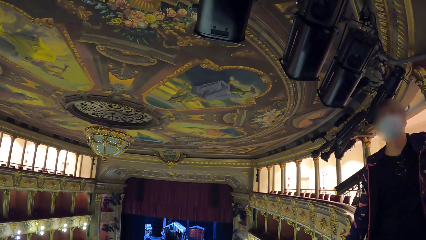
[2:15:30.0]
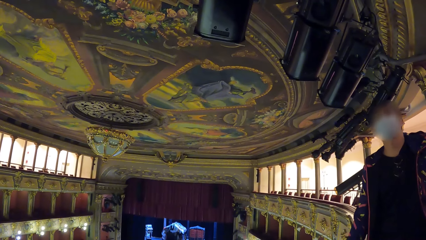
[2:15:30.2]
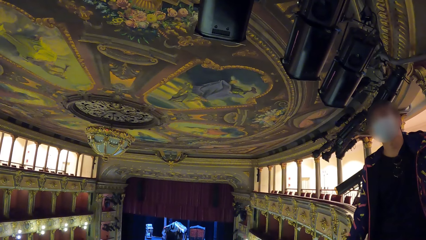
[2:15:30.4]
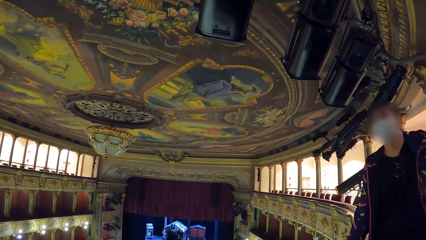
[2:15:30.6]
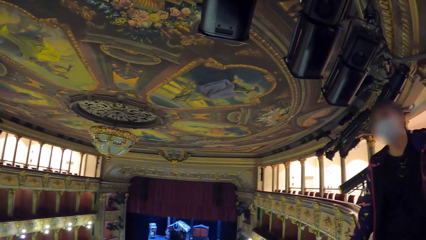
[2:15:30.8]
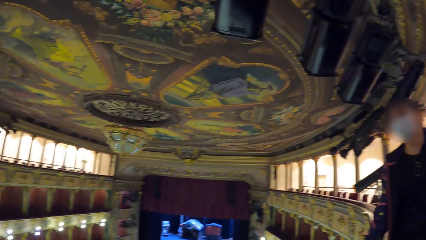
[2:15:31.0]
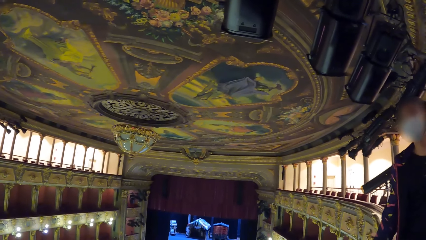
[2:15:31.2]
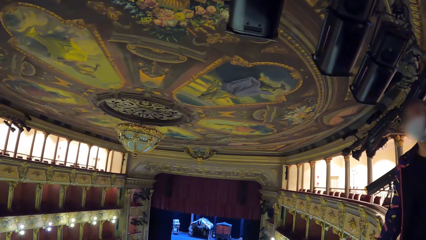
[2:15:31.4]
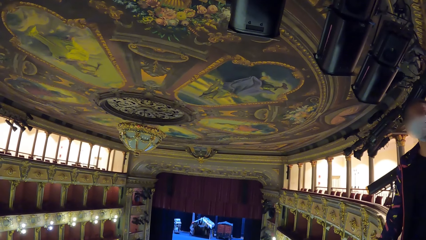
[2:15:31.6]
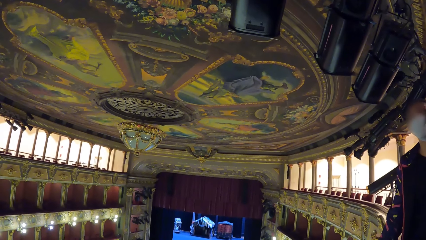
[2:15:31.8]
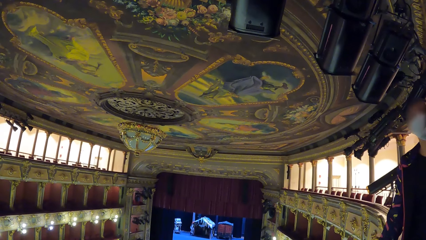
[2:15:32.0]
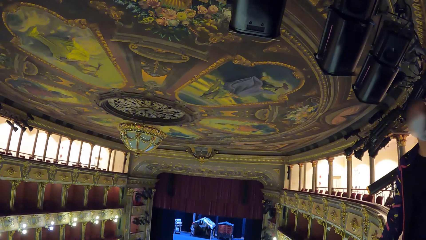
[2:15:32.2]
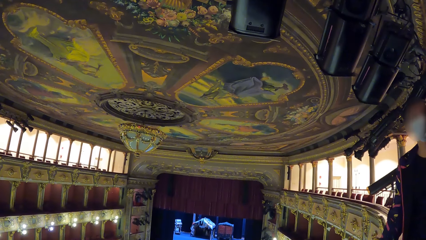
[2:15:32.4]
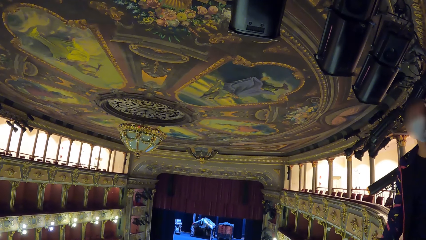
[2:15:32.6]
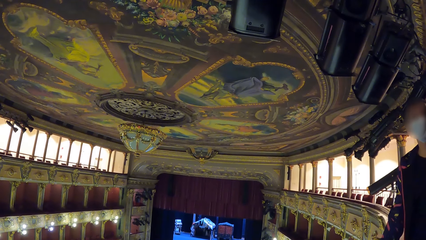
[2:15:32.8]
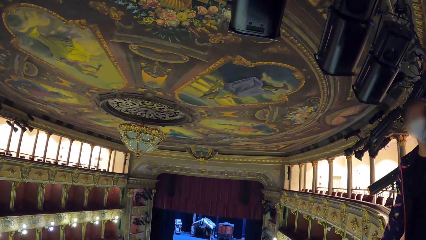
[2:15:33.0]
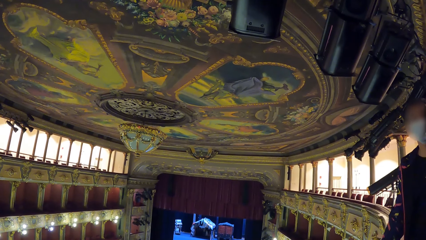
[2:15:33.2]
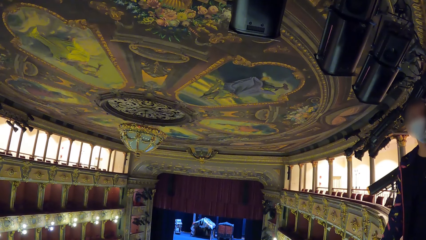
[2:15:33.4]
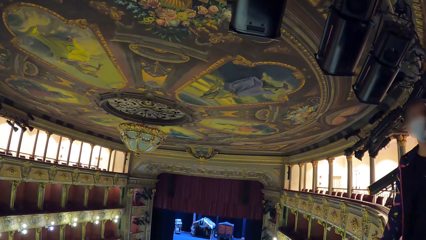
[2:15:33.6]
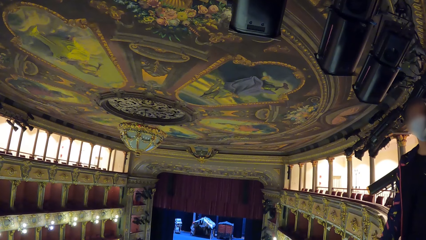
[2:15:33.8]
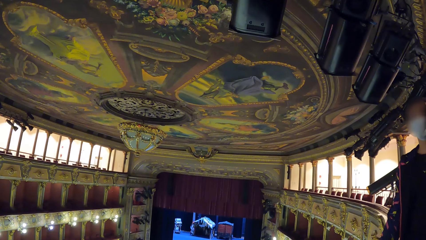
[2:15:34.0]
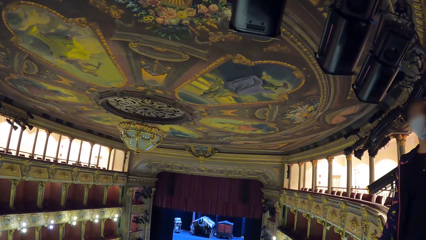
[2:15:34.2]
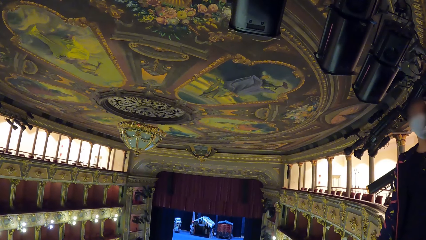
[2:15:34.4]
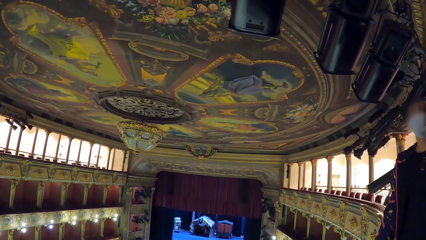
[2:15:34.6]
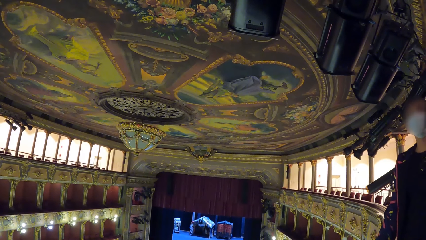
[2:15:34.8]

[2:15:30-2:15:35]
A man talks to the camera wearer.

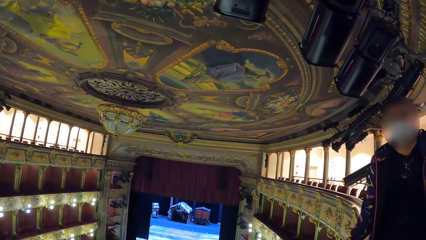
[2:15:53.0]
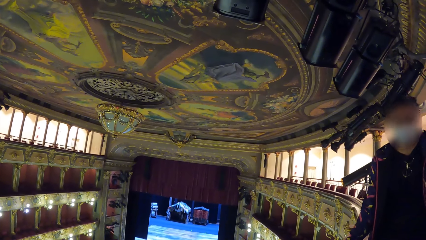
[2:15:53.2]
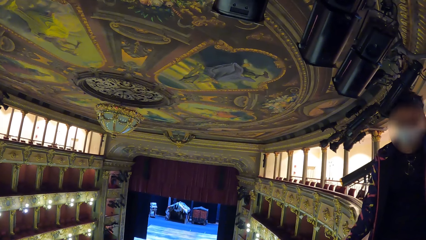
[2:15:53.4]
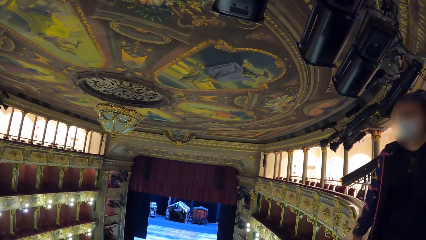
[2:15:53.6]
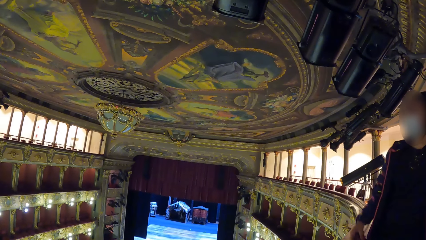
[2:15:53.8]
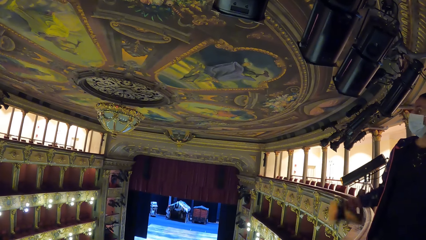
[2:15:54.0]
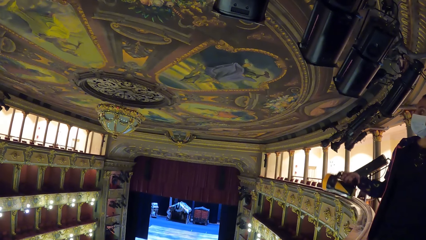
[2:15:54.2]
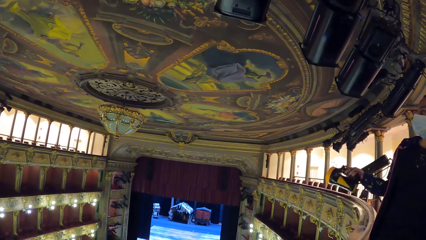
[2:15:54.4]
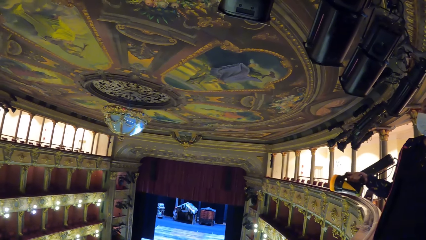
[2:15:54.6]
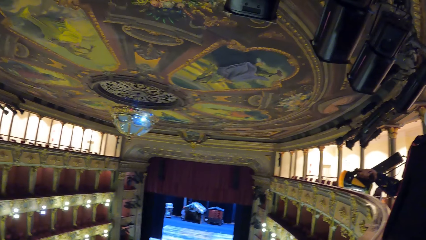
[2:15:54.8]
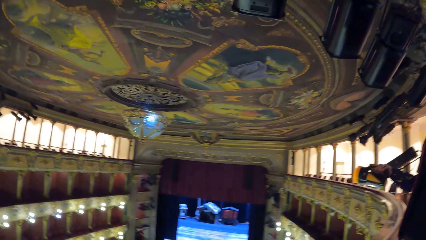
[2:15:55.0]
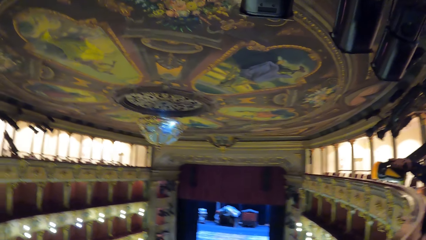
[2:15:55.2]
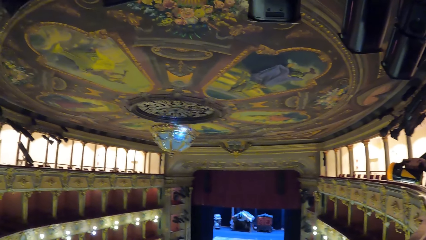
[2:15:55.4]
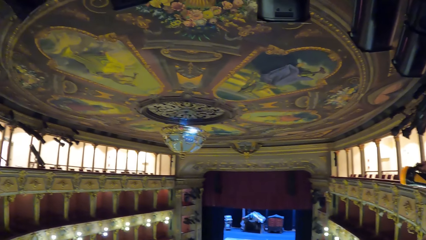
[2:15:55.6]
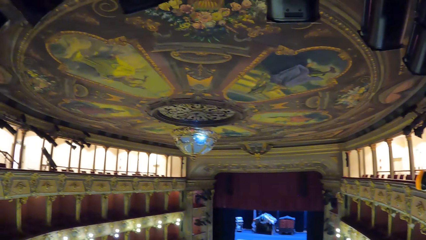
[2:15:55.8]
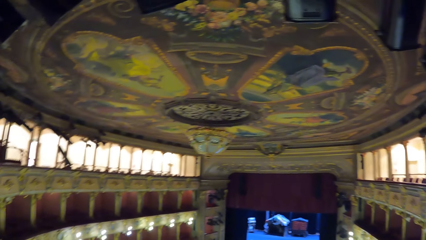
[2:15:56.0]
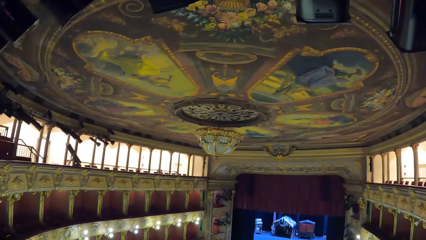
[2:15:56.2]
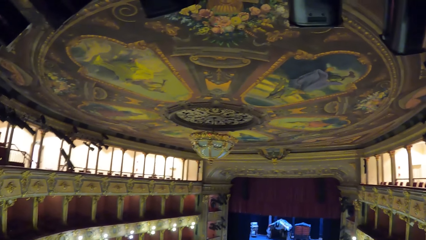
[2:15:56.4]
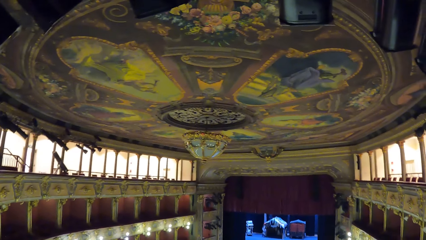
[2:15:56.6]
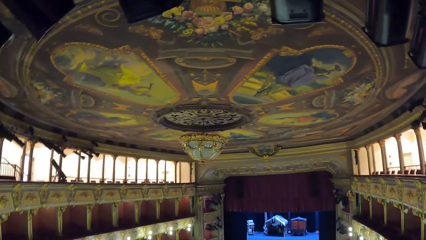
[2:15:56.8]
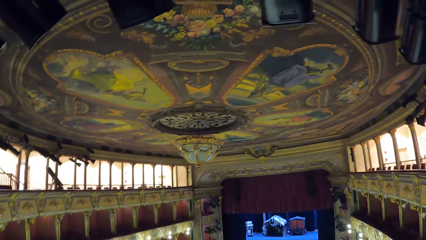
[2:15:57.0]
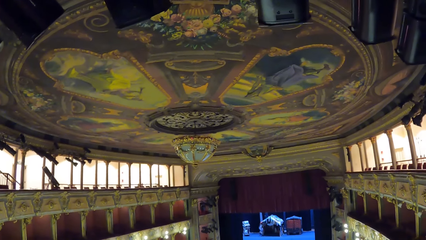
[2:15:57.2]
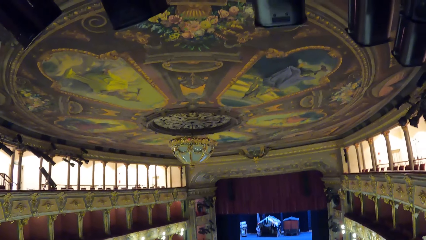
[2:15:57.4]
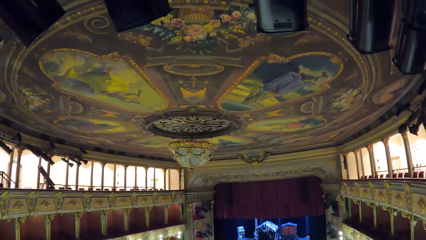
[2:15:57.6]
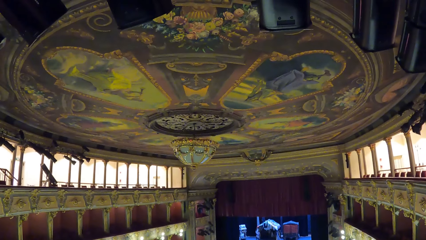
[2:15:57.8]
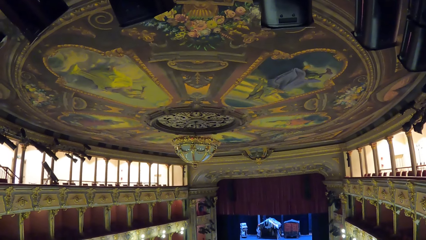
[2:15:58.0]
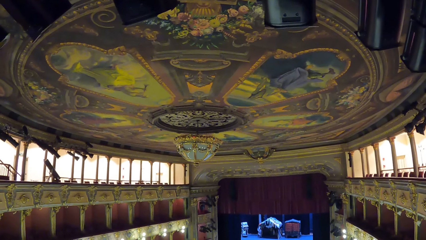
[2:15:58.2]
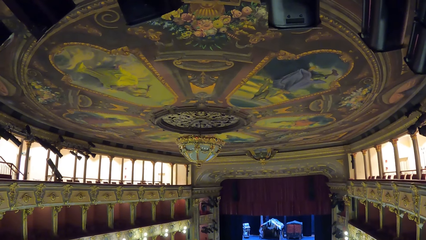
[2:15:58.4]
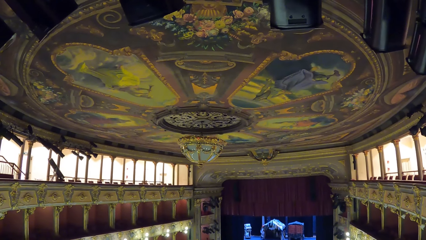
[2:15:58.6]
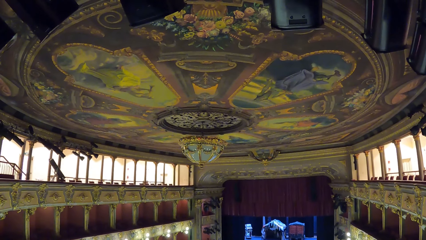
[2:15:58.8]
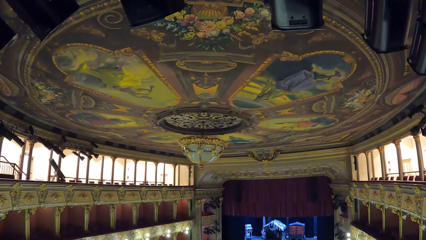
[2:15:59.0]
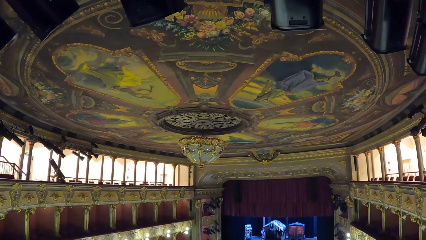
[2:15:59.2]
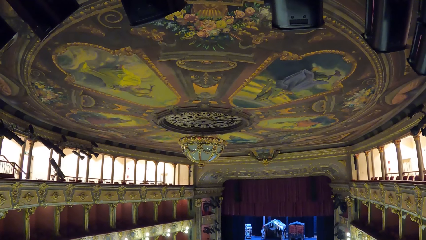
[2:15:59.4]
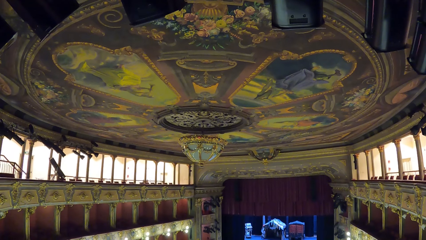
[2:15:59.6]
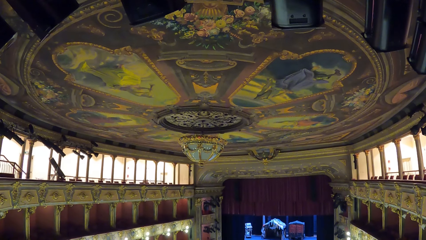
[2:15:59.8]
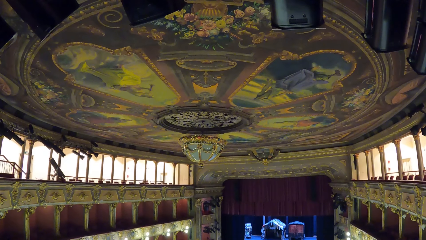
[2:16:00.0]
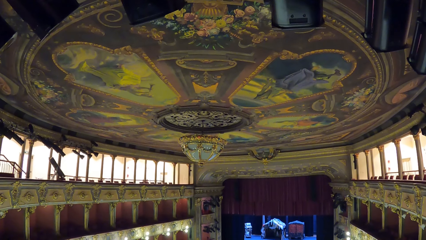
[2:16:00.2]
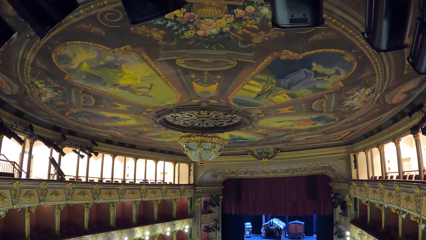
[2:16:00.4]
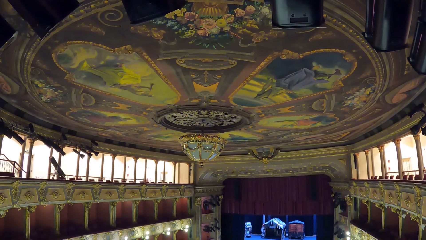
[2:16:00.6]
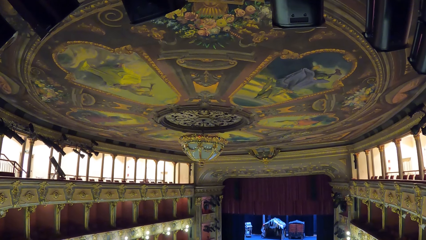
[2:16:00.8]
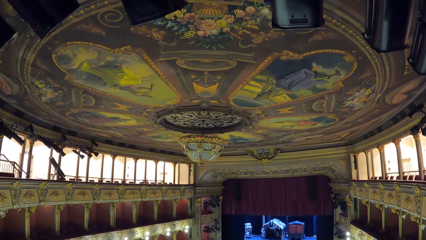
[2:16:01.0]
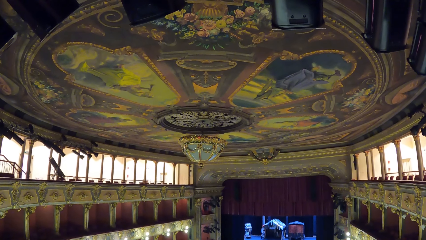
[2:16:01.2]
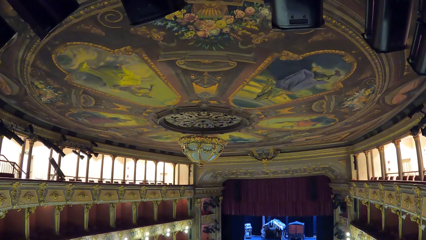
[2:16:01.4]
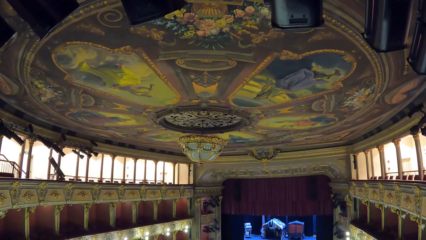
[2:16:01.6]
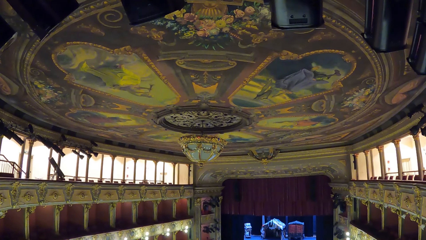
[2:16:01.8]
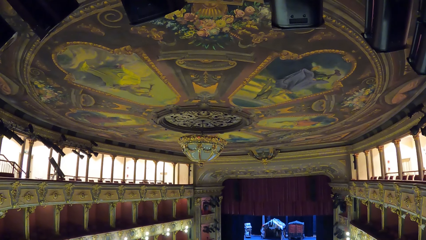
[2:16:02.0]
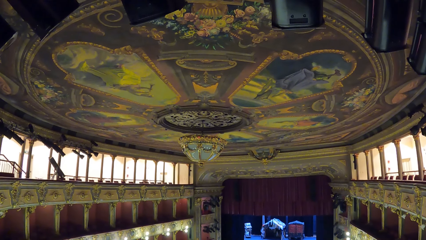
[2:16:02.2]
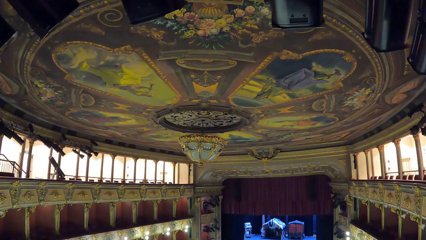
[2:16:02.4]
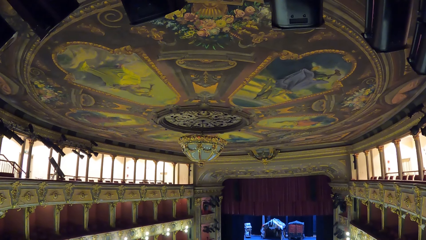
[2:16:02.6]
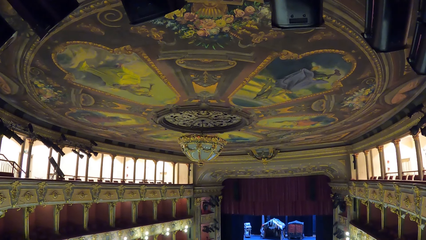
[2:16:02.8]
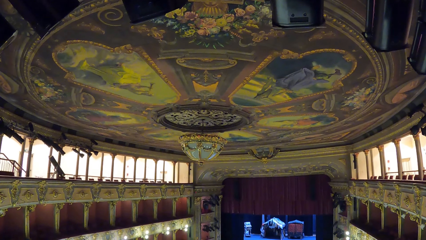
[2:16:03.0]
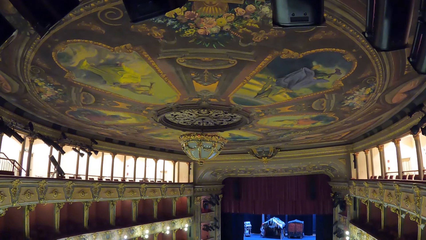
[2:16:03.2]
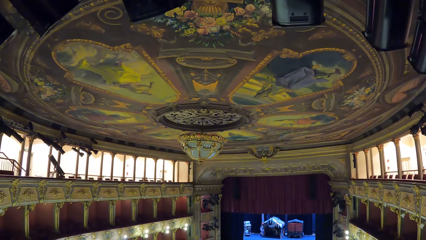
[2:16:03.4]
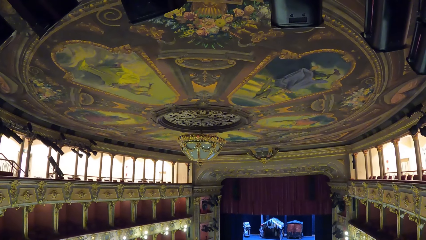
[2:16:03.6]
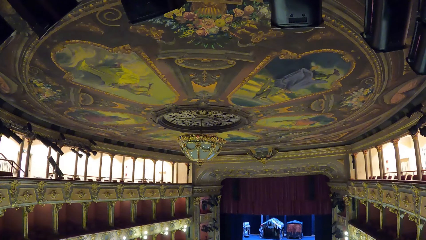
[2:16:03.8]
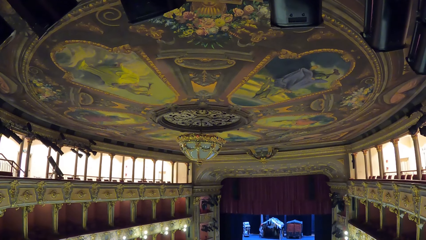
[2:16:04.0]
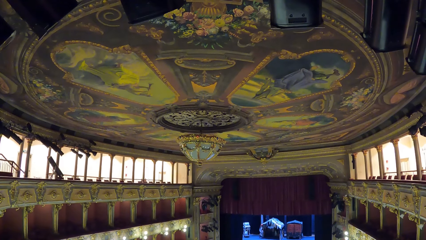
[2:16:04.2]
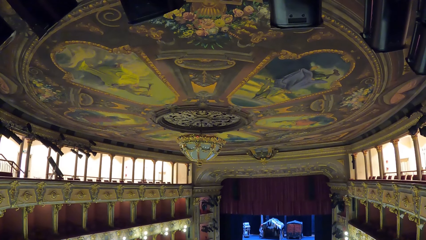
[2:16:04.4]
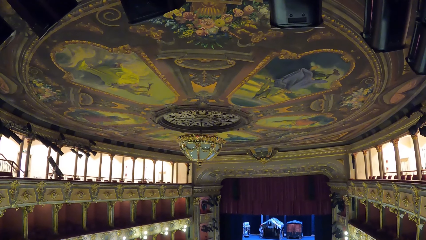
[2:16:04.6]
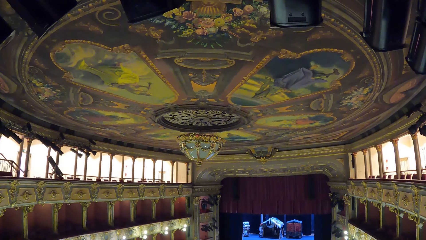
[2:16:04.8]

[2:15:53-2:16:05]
A man lifts up the torch. The camera wearer looks at the light. The man flashes the light. The camera wearer moves around the room.
